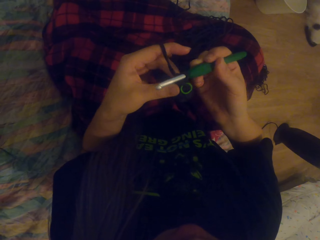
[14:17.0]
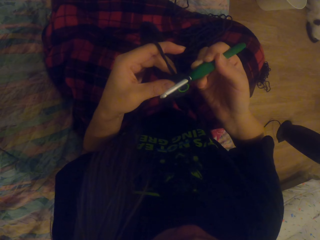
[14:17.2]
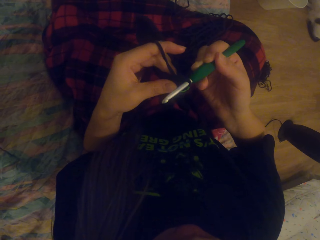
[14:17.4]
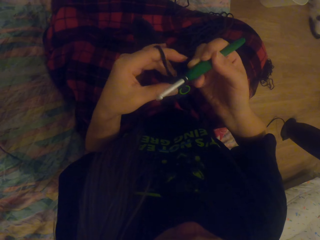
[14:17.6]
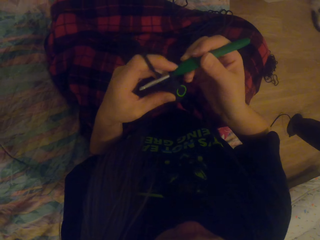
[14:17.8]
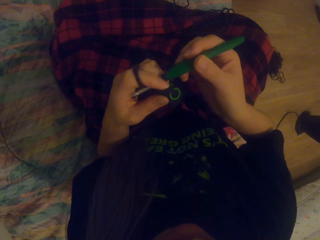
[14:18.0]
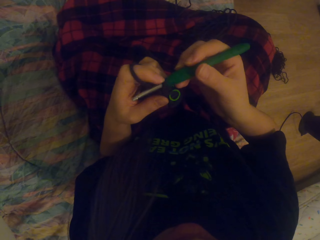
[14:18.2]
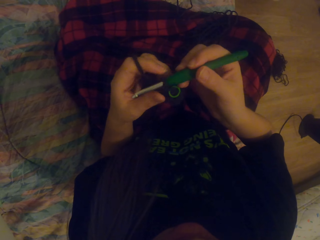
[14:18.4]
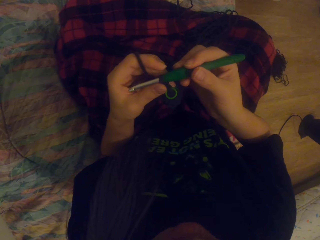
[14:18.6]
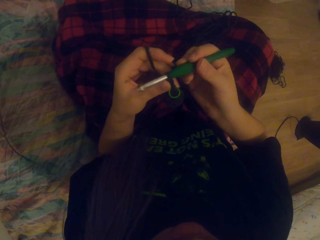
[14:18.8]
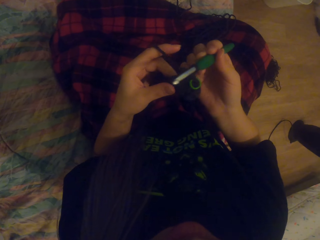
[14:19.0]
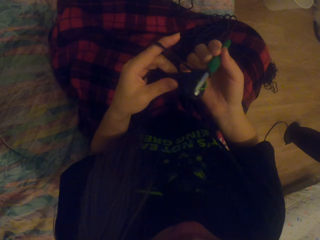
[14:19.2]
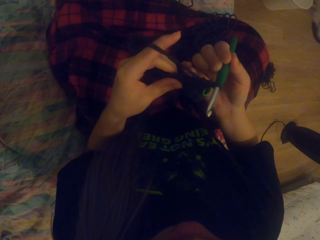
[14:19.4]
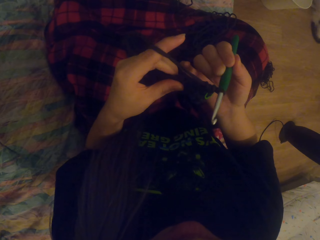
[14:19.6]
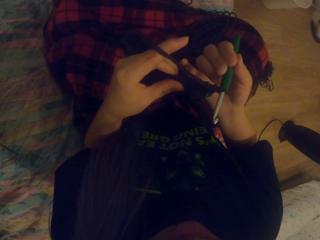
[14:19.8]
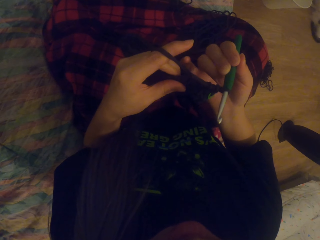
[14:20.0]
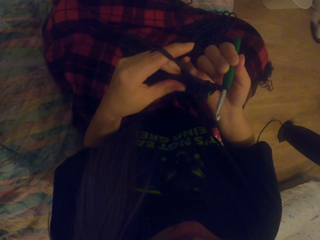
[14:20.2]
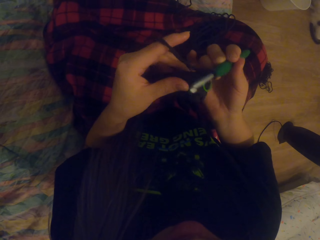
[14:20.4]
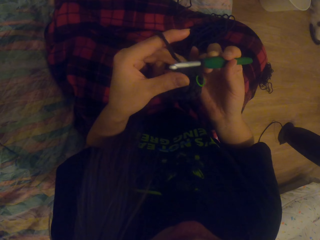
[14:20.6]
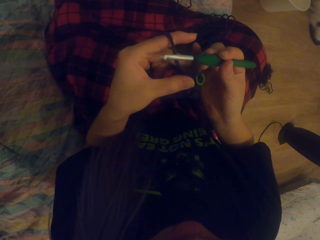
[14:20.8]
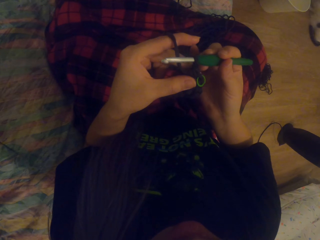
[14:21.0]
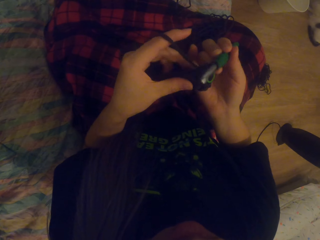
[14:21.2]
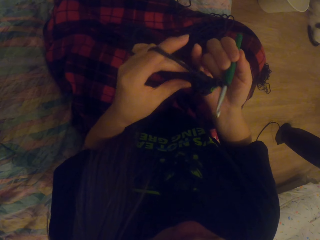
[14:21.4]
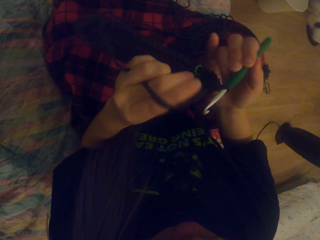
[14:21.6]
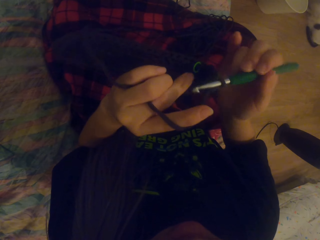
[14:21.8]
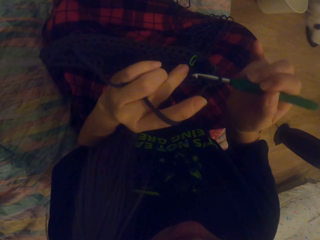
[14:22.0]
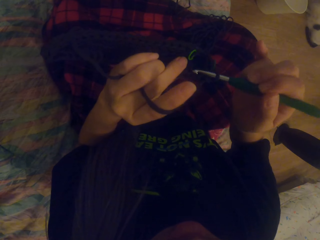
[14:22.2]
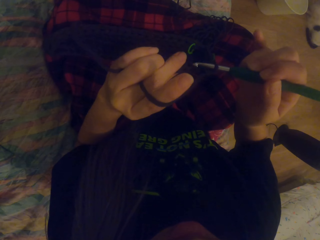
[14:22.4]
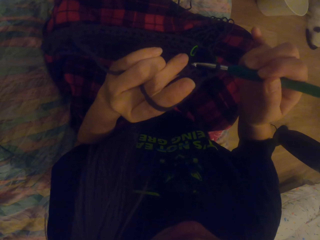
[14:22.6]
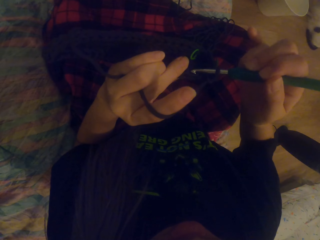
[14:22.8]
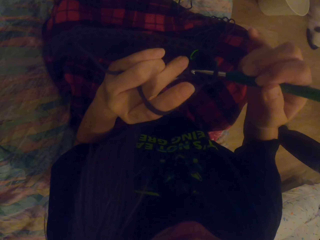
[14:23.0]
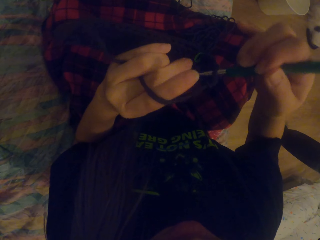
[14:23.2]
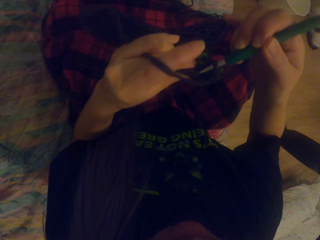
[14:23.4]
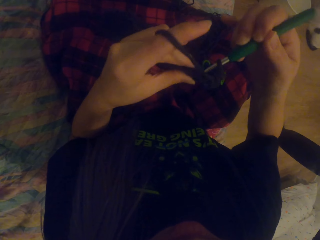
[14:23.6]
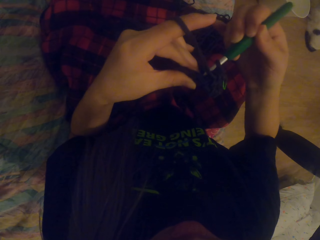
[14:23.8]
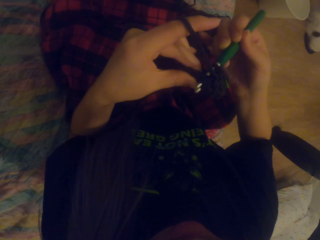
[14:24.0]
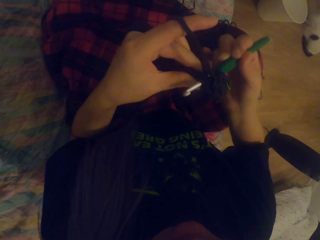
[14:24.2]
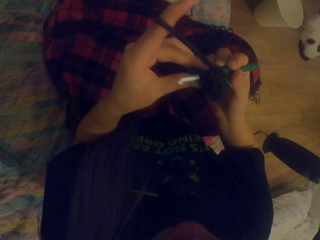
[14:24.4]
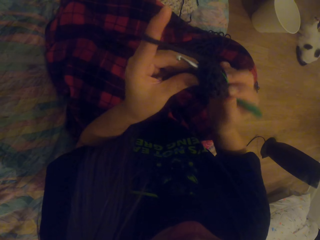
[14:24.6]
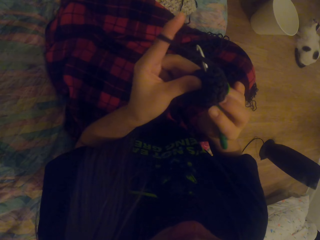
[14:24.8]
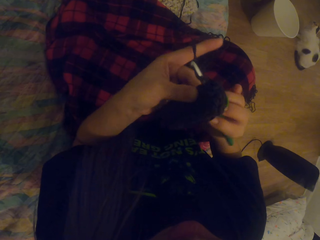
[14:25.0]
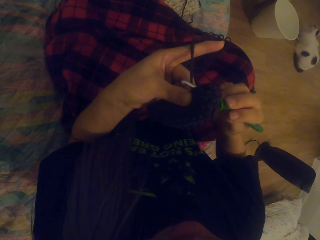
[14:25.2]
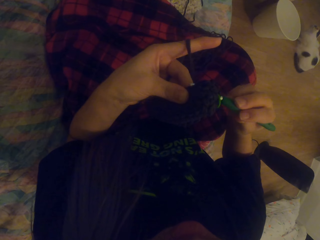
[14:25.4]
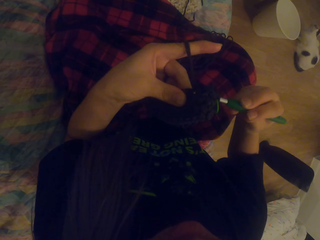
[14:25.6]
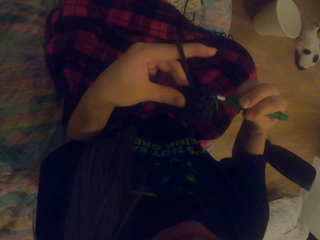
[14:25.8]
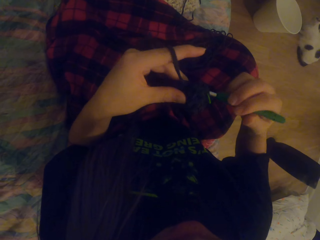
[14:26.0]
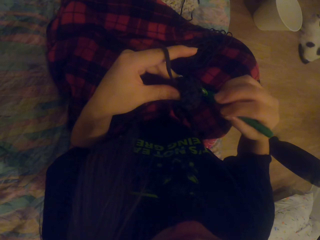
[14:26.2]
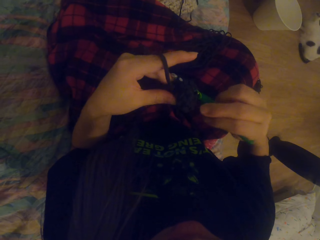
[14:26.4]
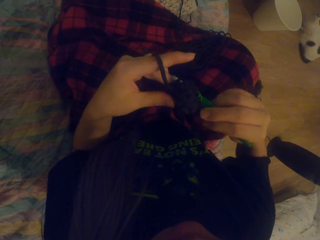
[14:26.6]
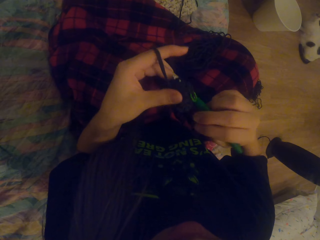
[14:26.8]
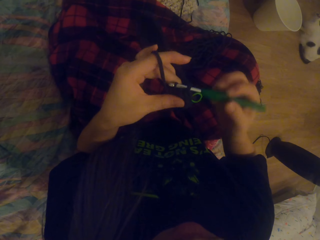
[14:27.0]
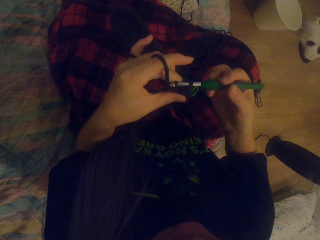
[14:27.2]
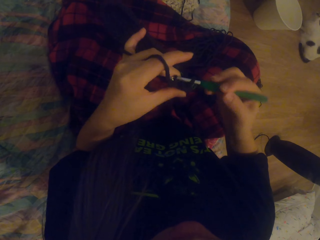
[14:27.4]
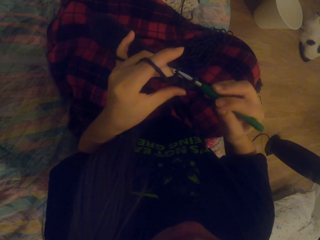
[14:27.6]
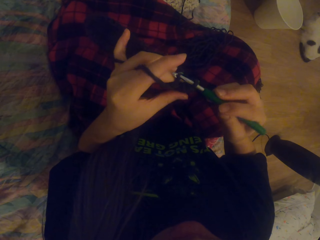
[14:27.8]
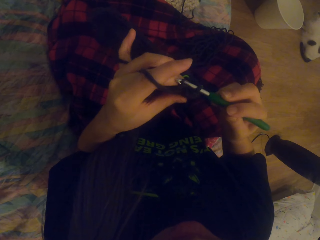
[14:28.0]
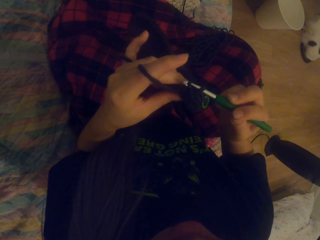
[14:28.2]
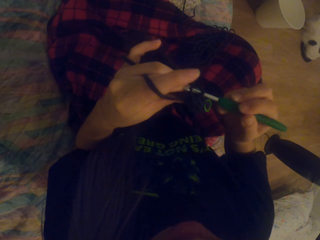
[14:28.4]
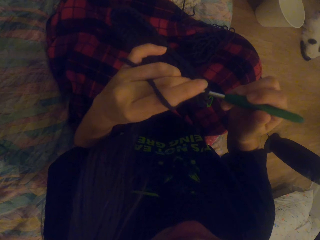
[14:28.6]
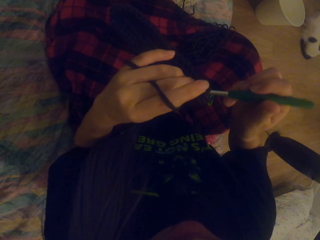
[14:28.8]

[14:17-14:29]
The camera wearer looks at the crochet. They crochet using a yarn and a crochet hook.

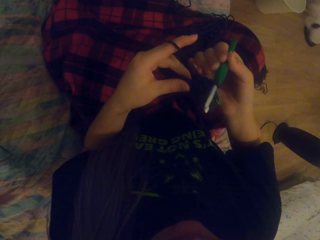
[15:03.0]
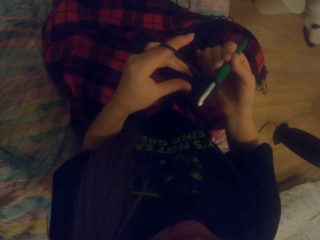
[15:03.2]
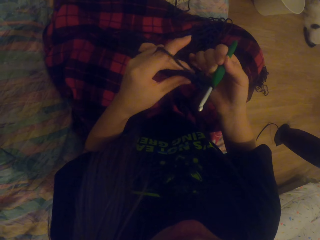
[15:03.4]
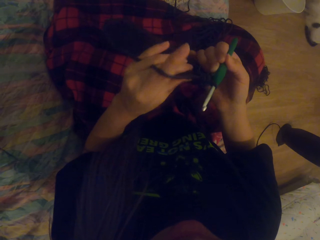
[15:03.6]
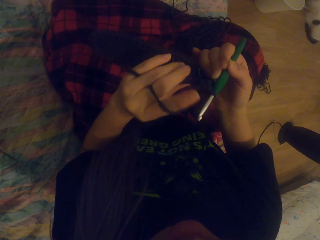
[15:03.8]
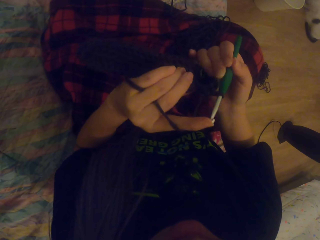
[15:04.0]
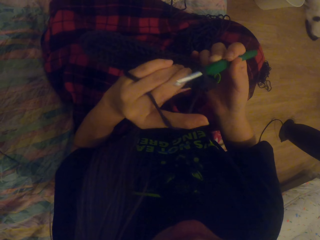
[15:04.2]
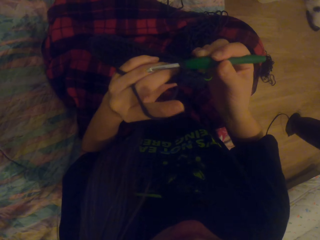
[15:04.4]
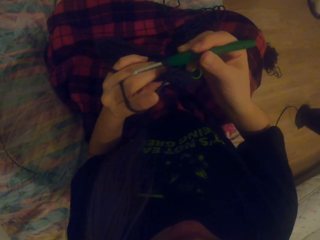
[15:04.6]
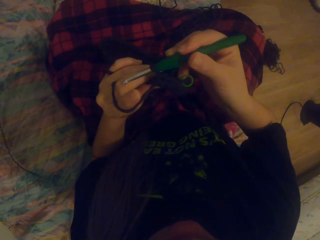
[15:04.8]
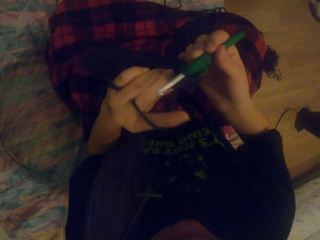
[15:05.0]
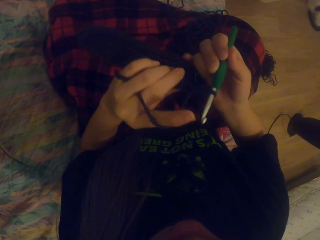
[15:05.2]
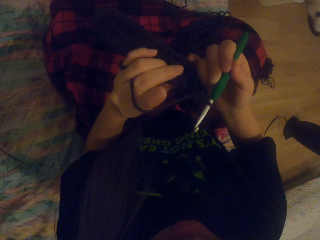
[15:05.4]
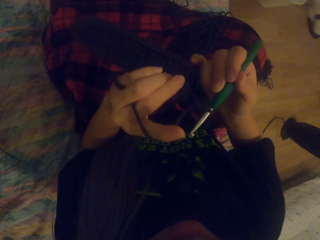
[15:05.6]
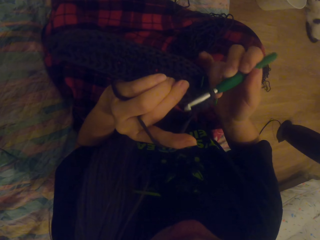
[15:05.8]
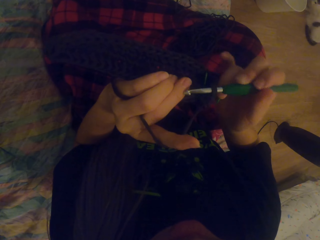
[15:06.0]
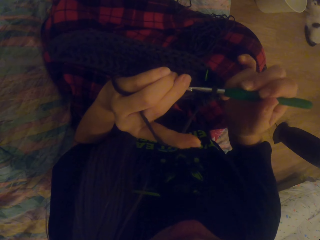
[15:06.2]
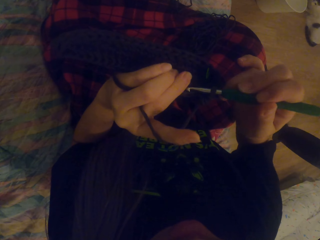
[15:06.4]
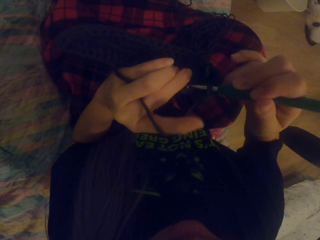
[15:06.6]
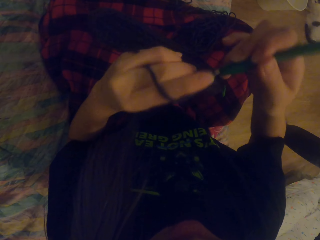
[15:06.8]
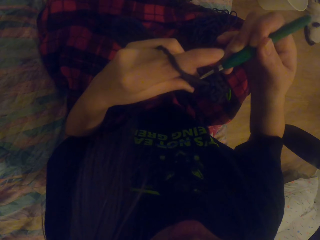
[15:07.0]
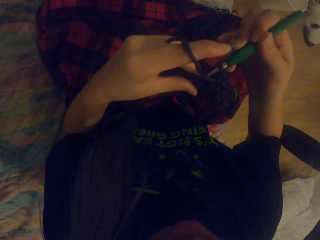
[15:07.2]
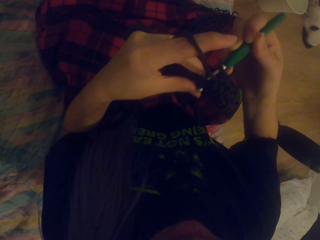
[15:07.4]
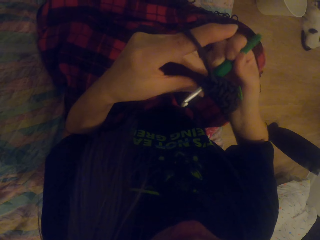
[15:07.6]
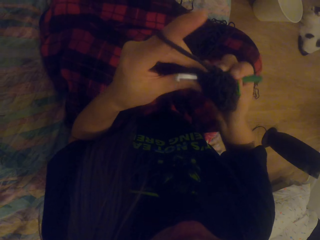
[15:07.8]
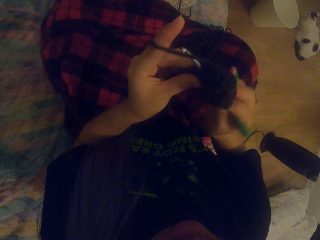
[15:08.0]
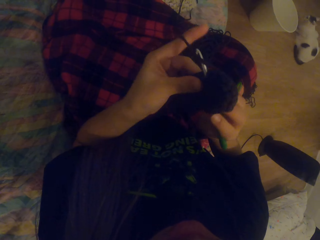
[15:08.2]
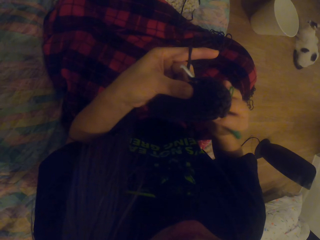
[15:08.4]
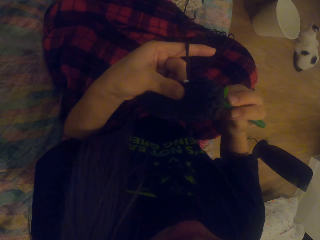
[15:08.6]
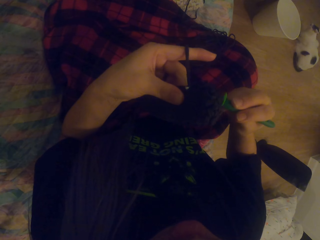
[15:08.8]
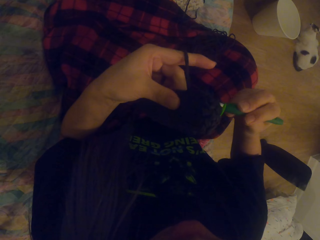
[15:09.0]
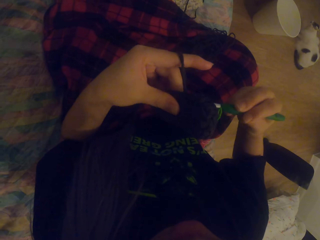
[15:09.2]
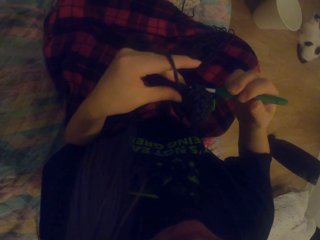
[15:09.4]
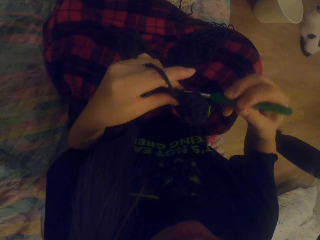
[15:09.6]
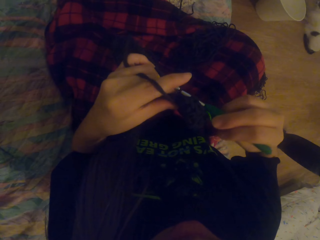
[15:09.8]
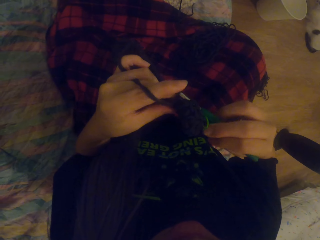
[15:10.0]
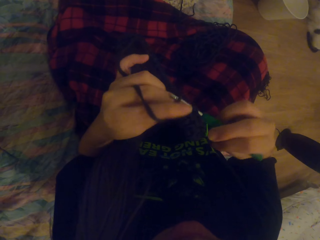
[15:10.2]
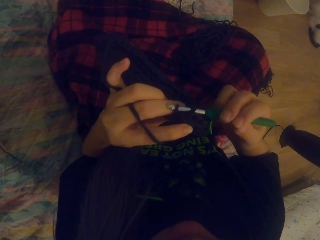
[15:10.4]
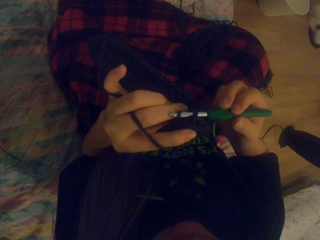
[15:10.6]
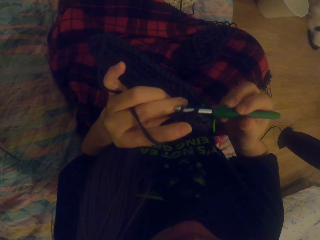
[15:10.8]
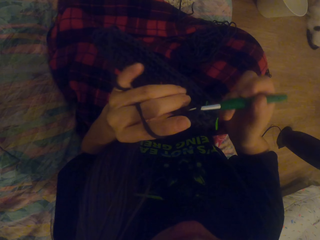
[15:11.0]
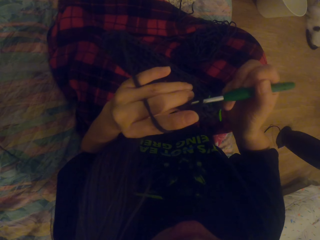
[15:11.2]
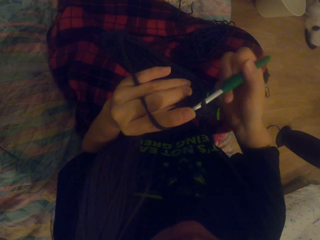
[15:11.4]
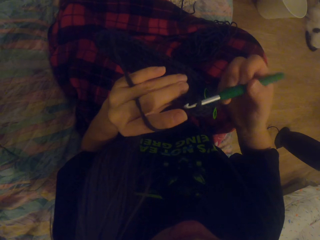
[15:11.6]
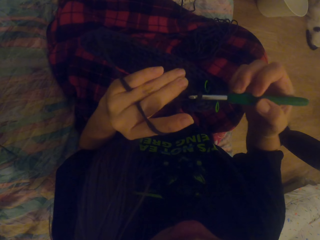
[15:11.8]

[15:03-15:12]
The camera wearer looks at the crochet. They crochet using a yarn and a crochet hook.
